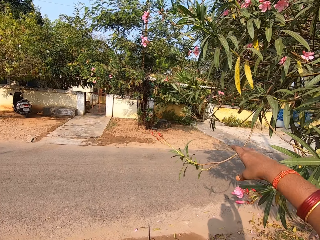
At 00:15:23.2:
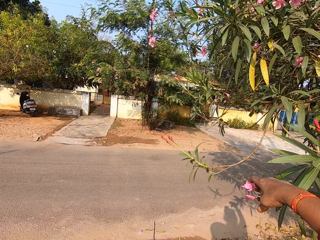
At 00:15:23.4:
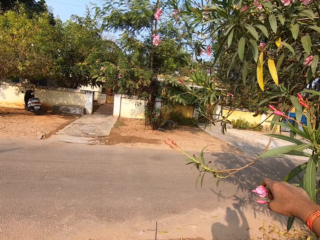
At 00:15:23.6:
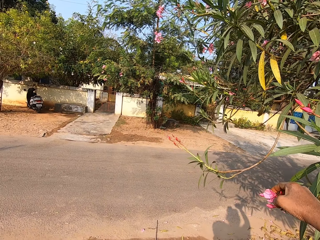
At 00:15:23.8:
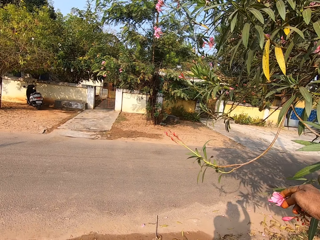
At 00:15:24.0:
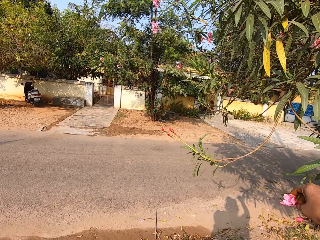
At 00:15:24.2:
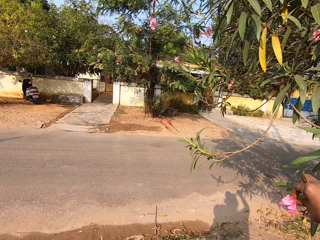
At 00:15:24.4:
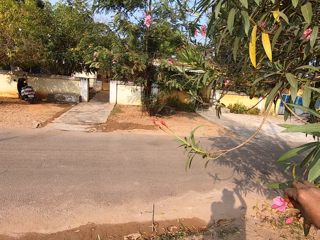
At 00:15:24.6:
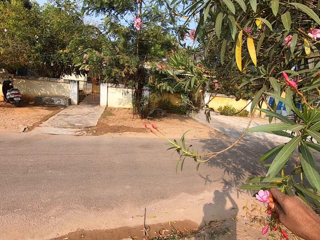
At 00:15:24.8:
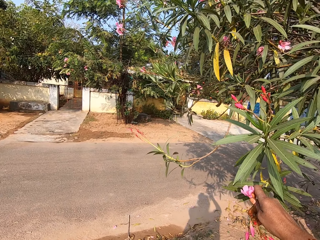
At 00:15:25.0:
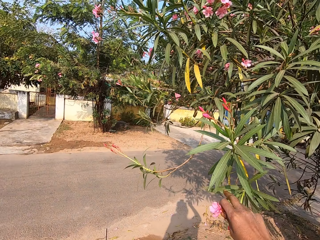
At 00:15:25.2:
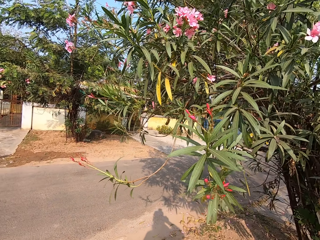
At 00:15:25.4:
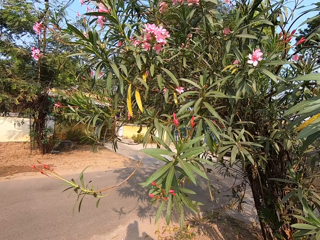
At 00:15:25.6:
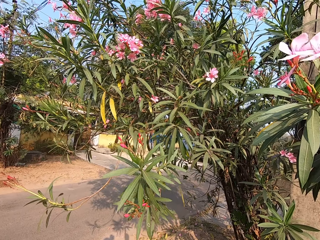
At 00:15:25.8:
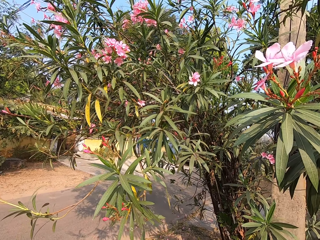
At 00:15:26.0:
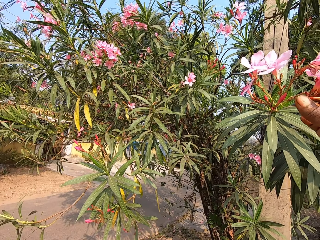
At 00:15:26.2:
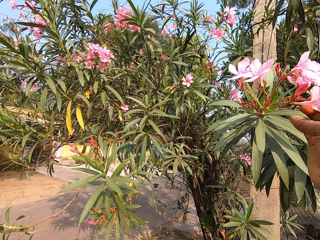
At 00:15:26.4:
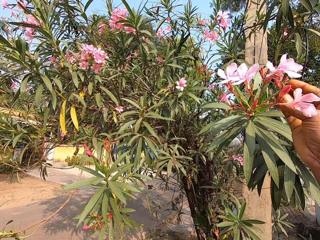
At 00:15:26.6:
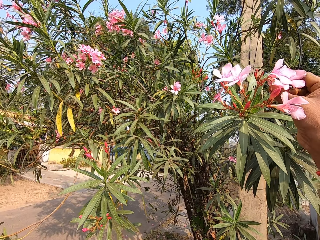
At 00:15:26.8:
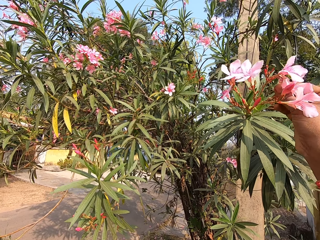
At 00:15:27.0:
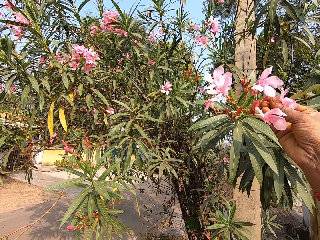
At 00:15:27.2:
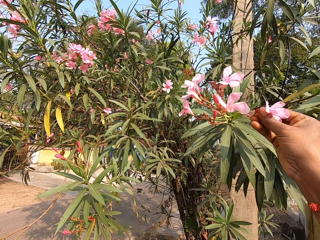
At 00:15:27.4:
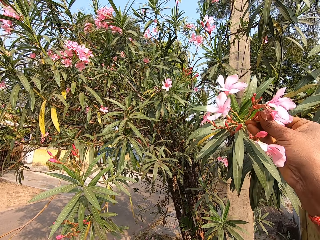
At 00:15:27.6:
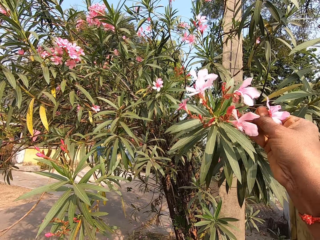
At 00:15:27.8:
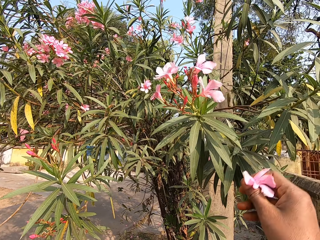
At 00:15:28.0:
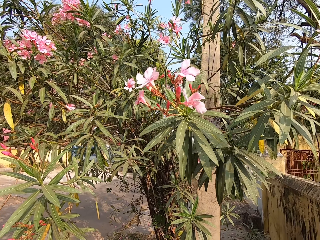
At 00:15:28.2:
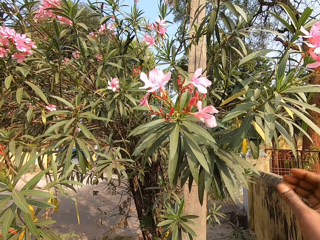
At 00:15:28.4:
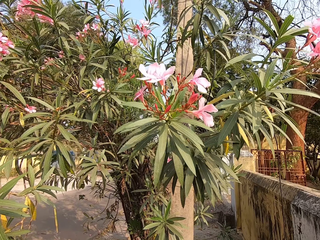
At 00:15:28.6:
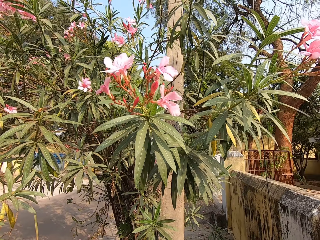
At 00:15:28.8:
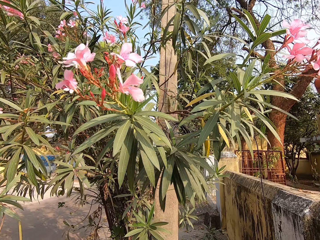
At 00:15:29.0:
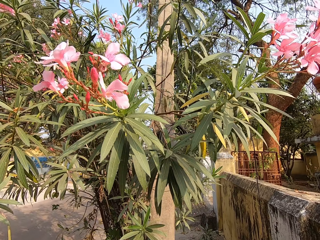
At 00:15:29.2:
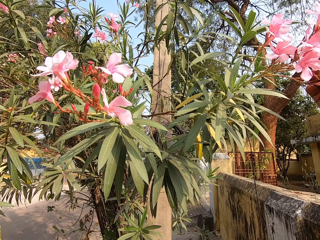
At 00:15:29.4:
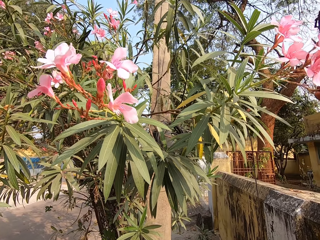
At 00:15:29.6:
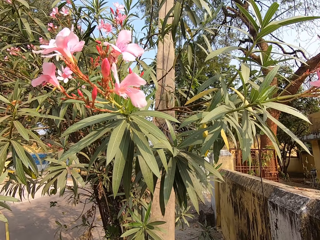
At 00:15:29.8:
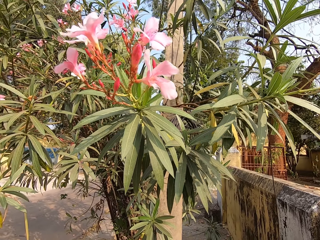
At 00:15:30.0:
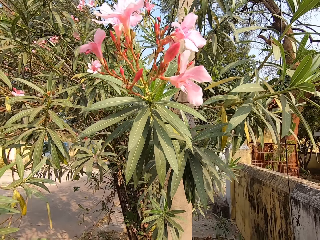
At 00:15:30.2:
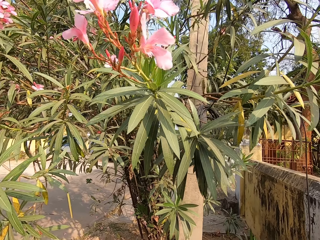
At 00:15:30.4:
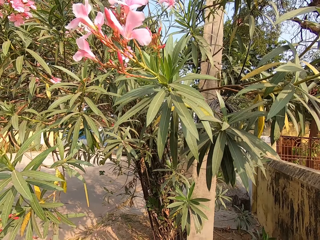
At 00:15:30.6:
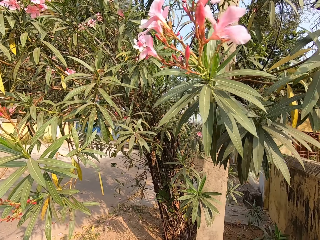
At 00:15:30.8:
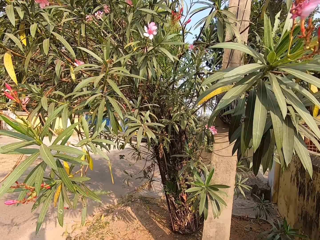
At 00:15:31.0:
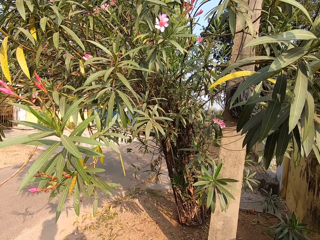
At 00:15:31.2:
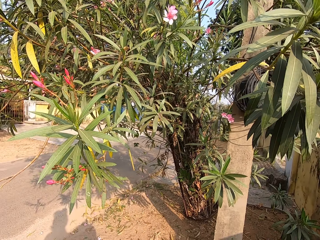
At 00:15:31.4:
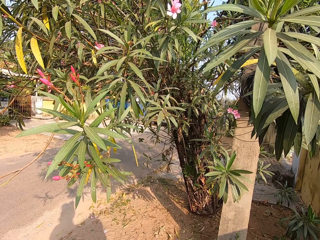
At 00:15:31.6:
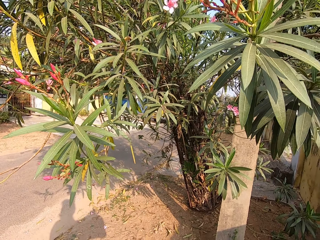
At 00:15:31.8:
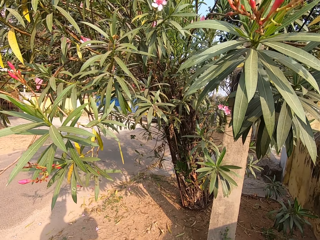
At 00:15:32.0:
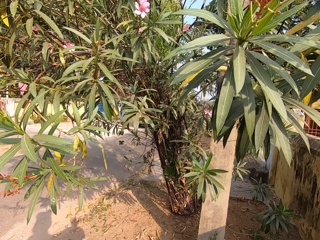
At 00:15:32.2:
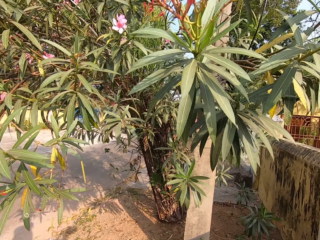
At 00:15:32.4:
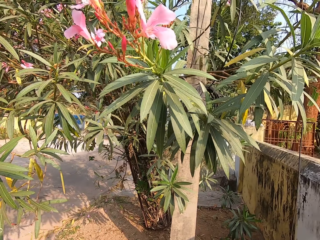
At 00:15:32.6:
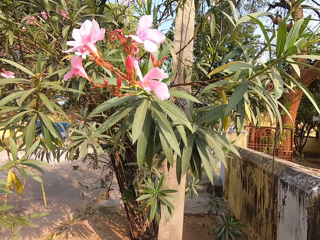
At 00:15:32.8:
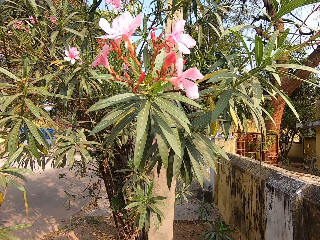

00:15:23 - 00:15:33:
The camera wearer places the petals in the basket in his left hand with his right hand. He plucks petals from the tree with his right hand. He plucks a petal from the tree with his right hand. He places the petal in the basket in his left hand with his right hand. He plucks petals from the tree with his right hand.

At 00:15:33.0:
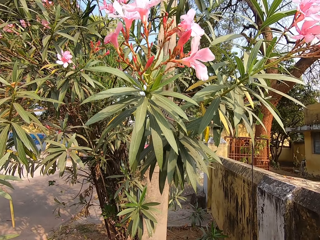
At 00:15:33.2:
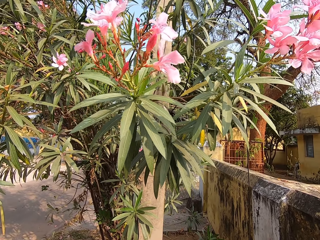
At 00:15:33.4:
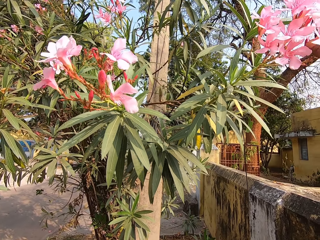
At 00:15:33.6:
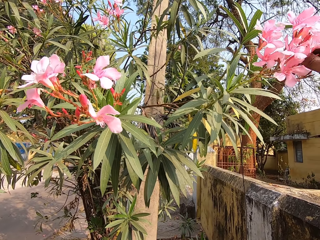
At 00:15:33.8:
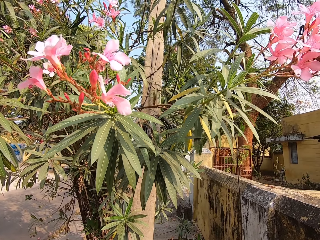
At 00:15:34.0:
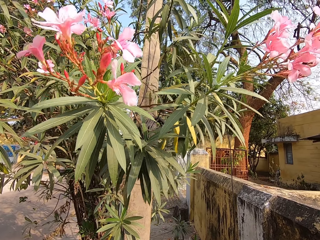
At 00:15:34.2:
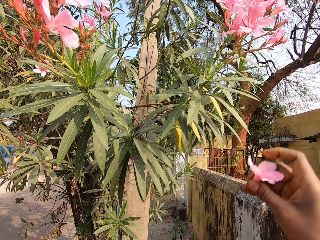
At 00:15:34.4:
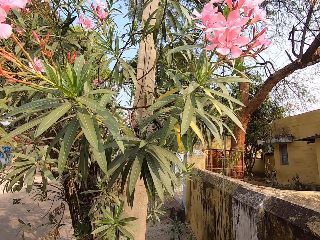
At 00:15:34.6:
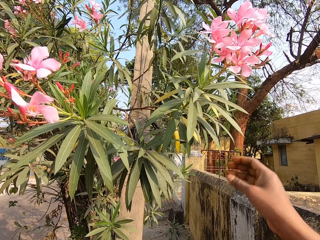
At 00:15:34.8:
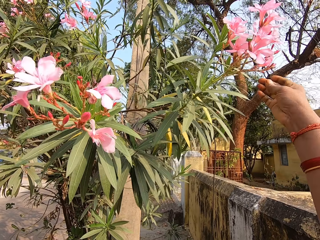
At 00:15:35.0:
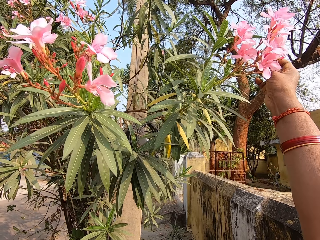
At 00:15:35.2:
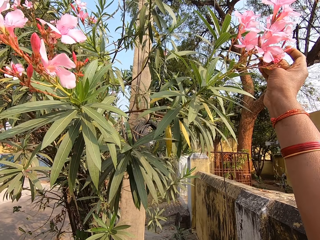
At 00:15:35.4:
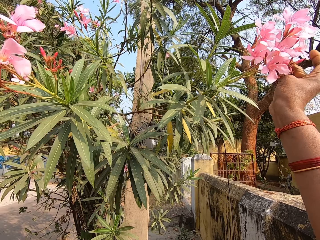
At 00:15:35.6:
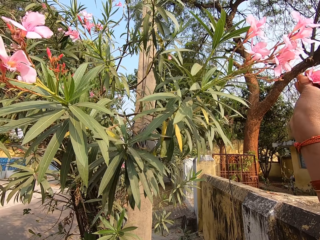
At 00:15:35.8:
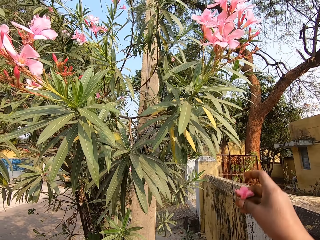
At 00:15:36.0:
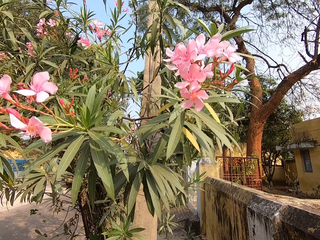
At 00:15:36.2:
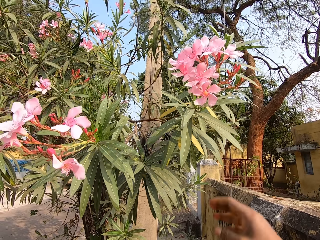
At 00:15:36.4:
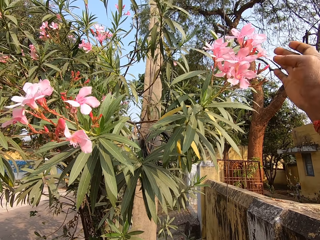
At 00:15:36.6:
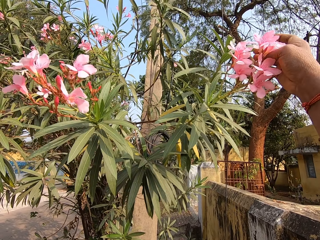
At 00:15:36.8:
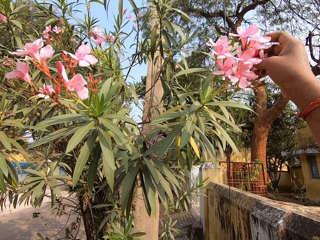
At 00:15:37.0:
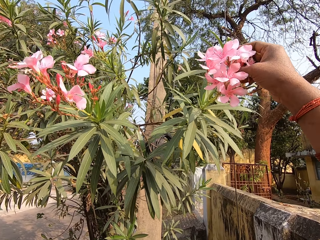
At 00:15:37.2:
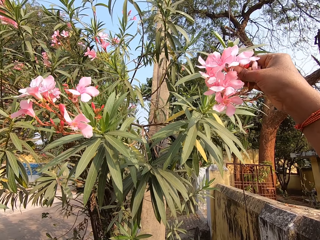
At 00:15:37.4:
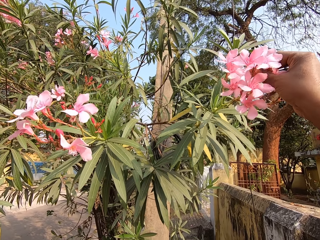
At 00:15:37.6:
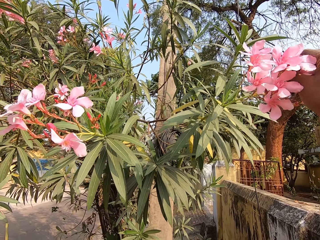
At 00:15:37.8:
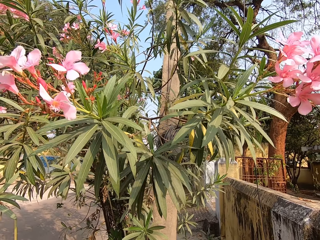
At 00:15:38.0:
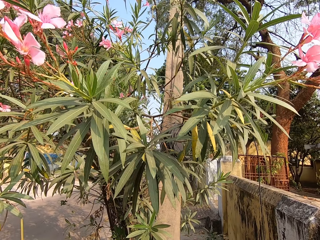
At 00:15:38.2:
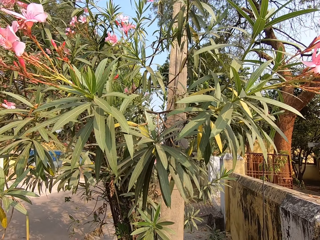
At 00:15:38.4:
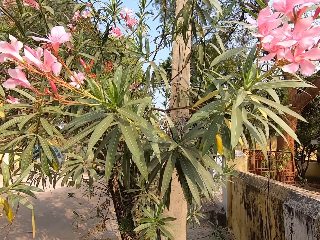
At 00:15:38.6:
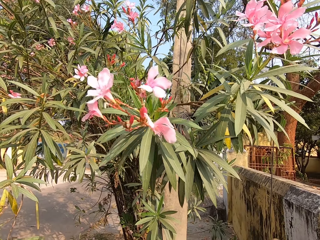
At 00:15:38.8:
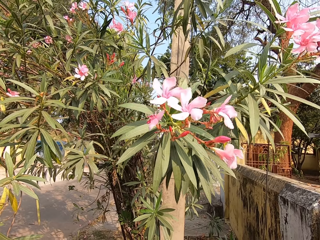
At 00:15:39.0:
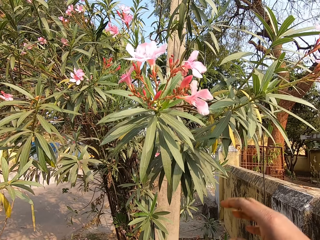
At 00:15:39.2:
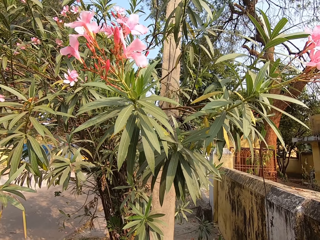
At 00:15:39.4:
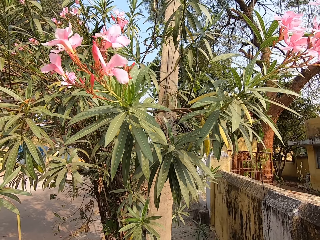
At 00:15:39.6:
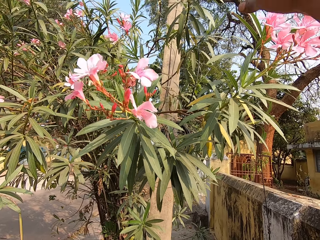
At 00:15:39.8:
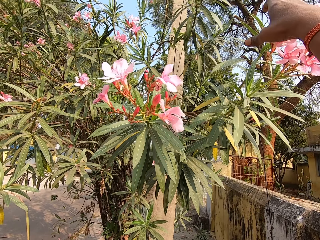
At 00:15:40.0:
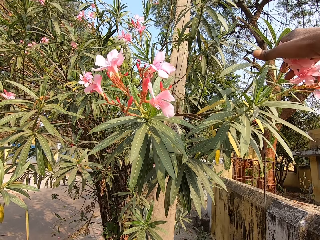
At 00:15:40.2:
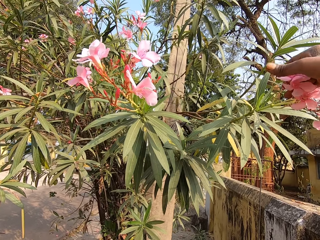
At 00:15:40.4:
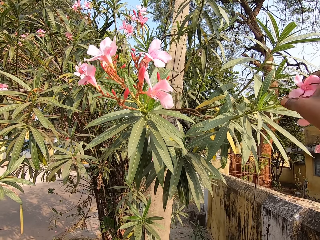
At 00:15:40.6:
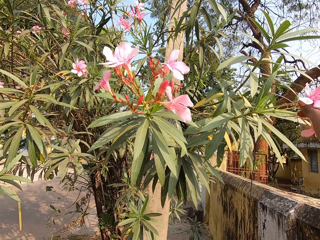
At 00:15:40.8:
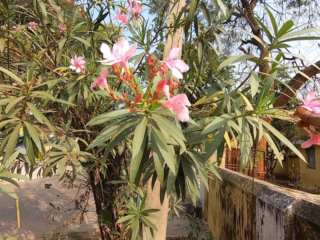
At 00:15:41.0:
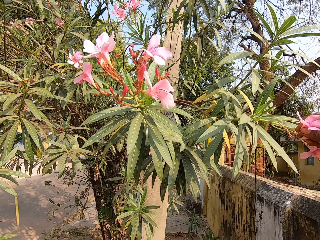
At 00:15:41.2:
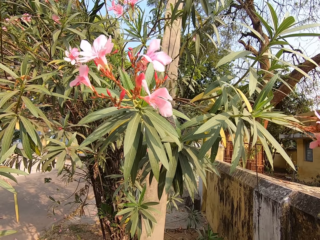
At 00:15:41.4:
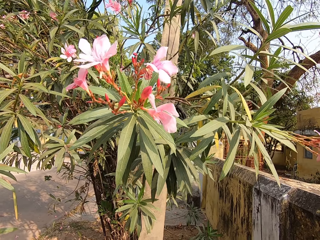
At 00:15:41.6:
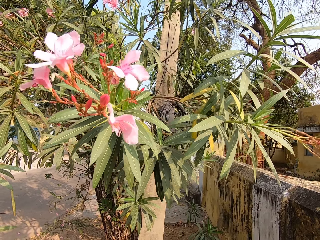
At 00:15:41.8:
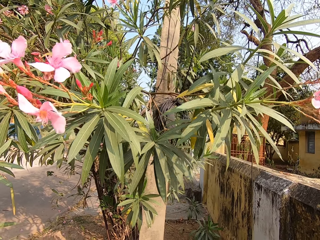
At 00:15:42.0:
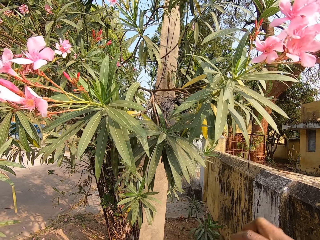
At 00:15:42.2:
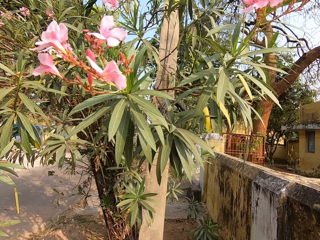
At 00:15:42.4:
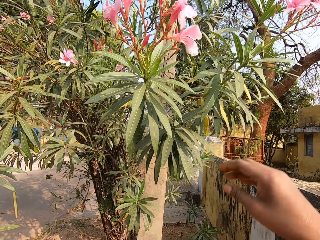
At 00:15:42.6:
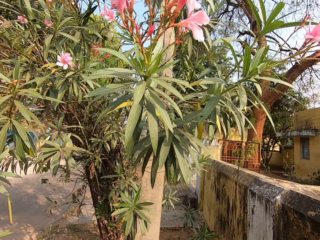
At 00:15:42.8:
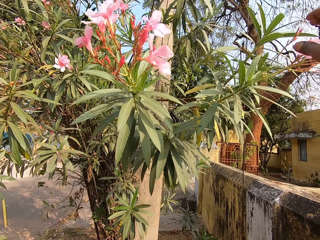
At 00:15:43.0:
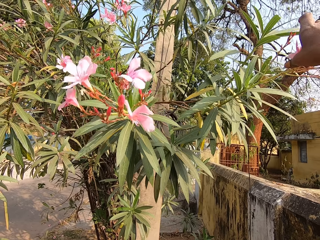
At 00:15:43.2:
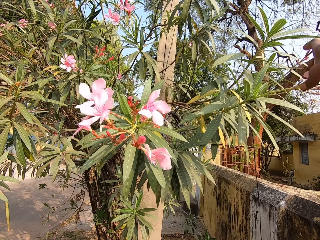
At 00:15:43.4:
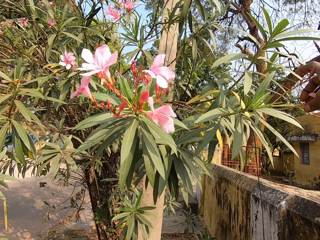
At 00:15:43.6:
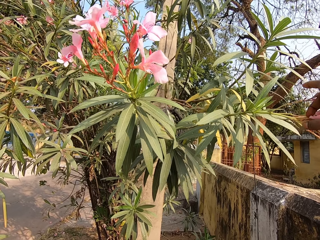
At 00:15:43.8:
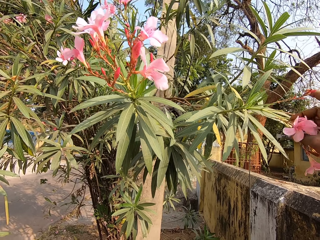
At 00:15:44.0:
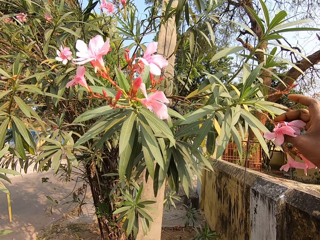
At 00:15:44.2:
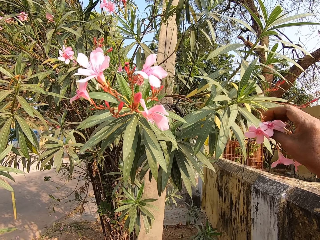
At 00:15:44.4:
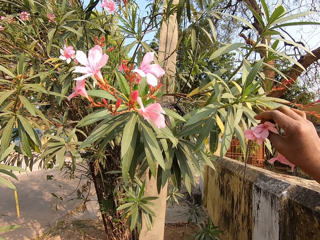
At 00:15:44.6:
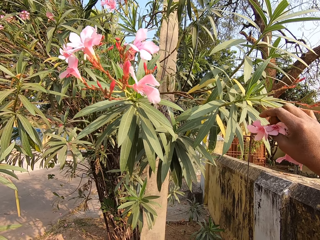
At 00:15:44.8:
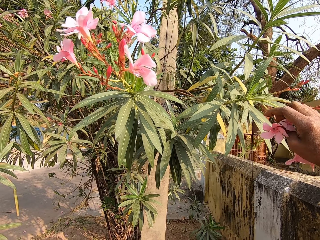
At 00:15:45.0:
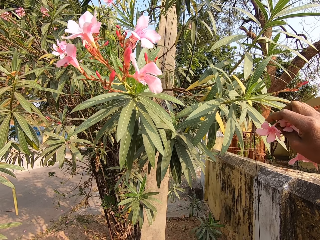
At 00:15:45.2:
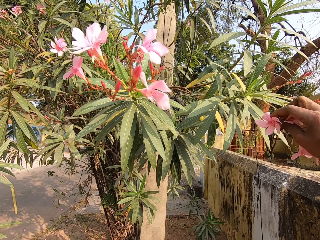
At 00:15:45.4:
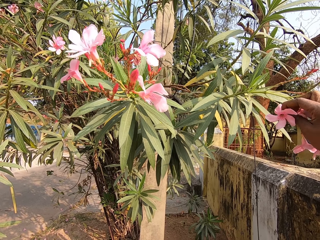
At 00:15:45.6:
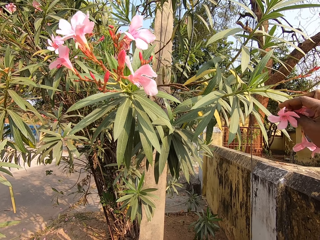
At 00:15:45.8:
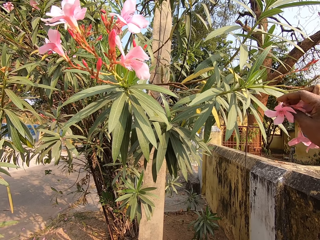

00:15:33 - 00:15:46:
The camera wearer plucks a petal from the tree with his right hand. He places the petal in the basket in his left hand with his right hand. He plucks a petal from the tree with his right hand. He places the petal in the basket in his left hand with his right hand. He plucks a petal from the tree with his right hand. He places the petal in the basket in his left hand with his right hand. He plucks a petal from the tree with his right hand. He places the petal in the basket in his left hand with his right hand. He touches petals on the tree with his right hand.
